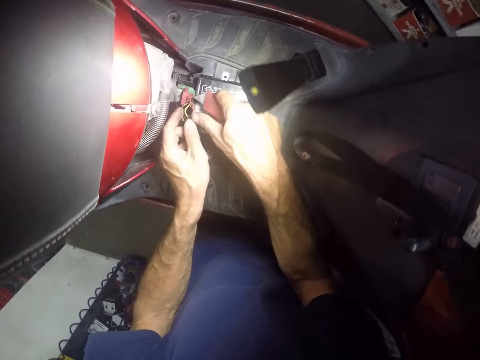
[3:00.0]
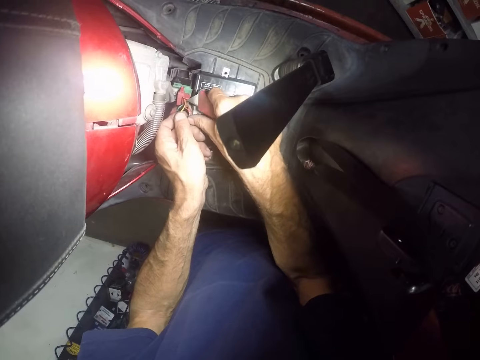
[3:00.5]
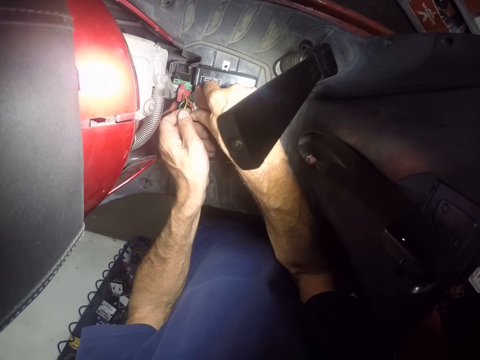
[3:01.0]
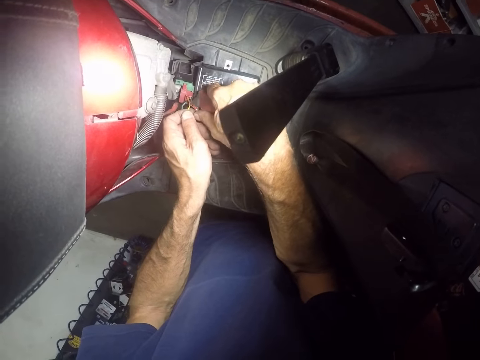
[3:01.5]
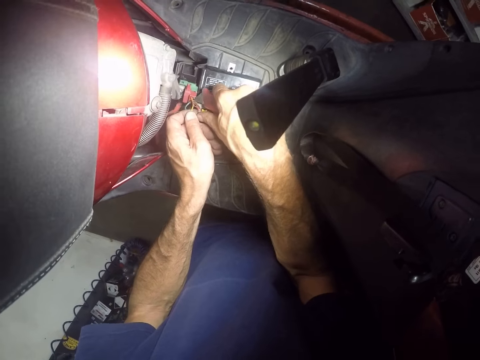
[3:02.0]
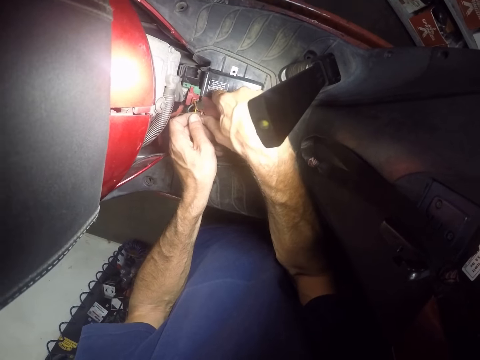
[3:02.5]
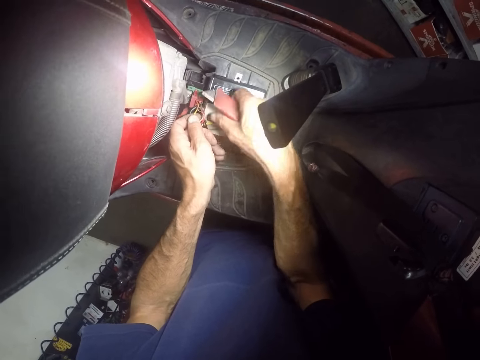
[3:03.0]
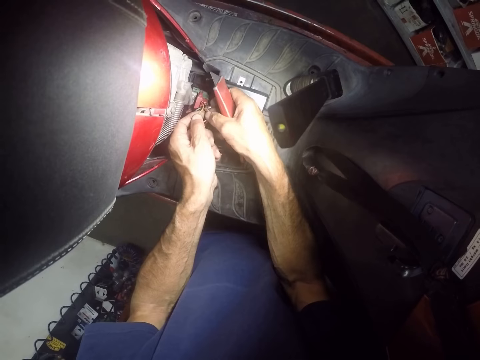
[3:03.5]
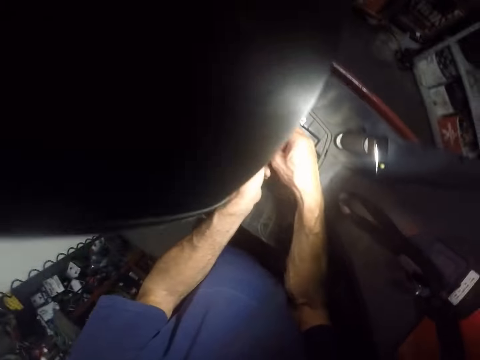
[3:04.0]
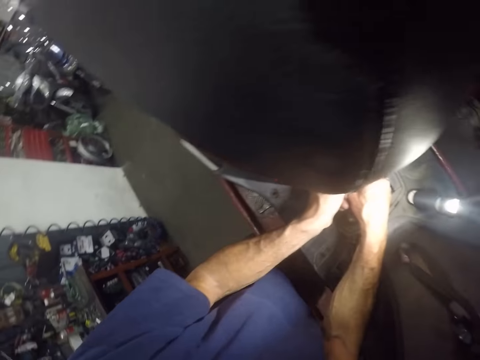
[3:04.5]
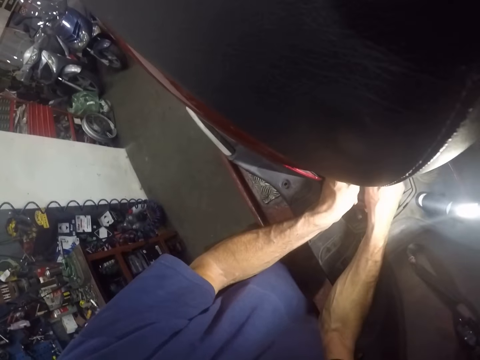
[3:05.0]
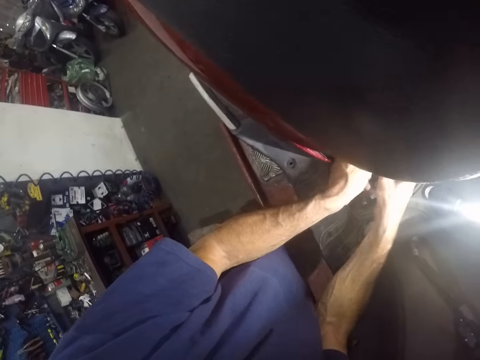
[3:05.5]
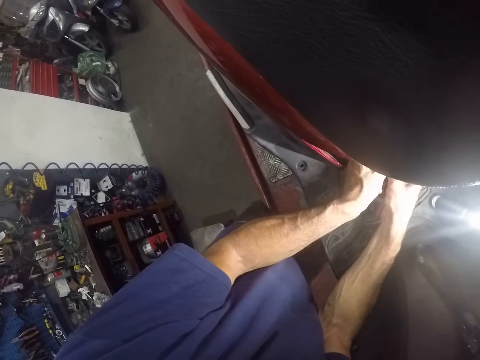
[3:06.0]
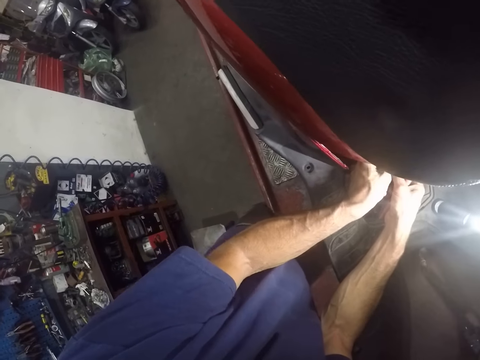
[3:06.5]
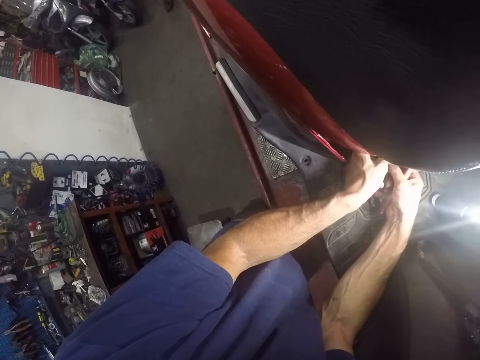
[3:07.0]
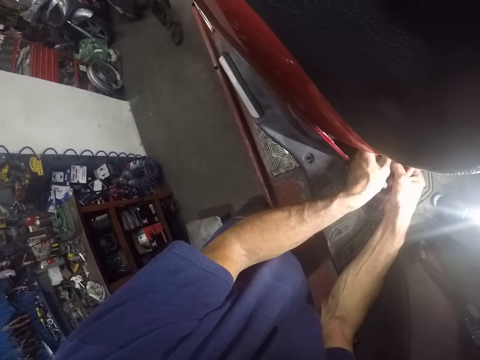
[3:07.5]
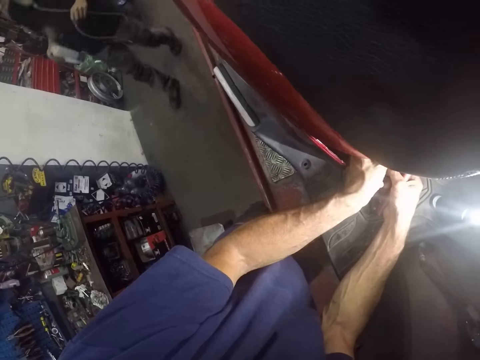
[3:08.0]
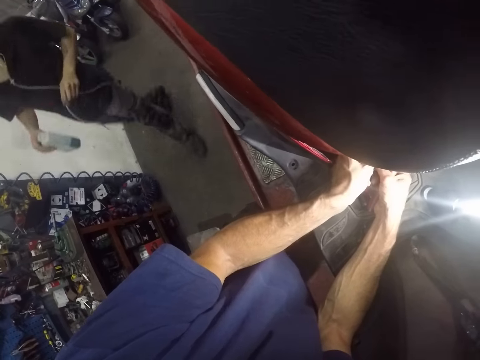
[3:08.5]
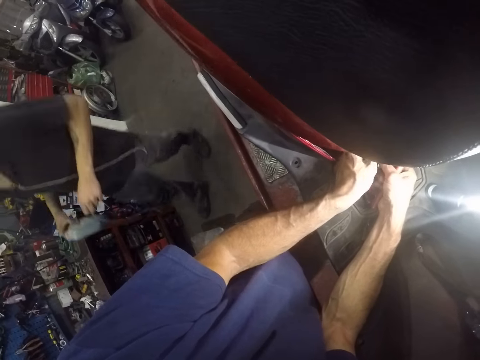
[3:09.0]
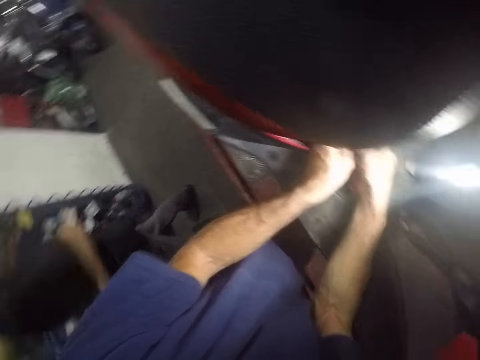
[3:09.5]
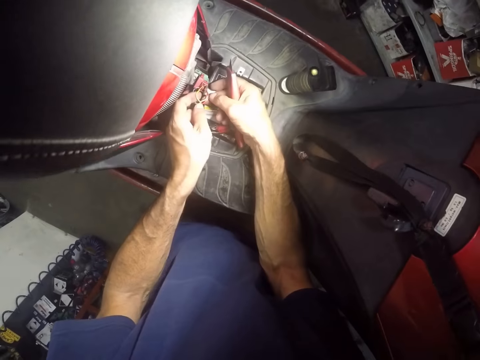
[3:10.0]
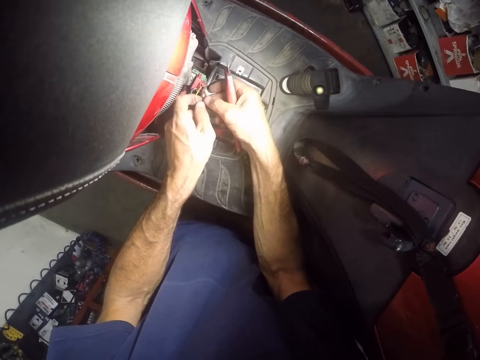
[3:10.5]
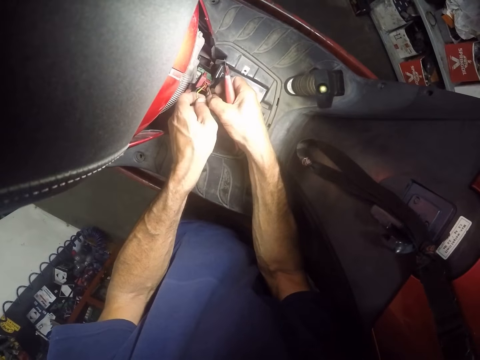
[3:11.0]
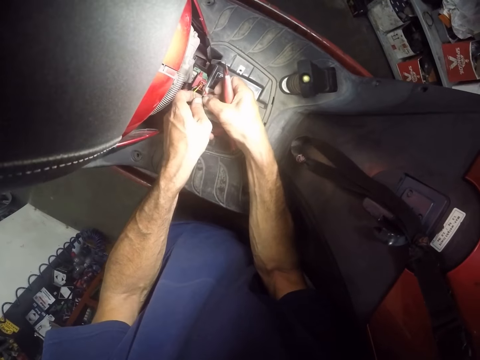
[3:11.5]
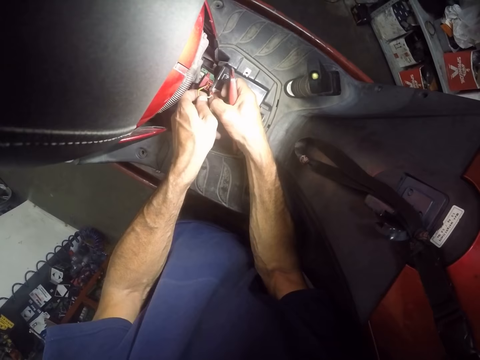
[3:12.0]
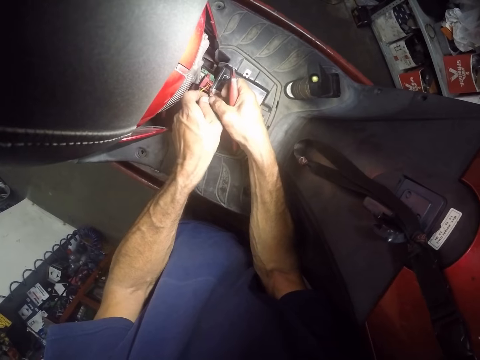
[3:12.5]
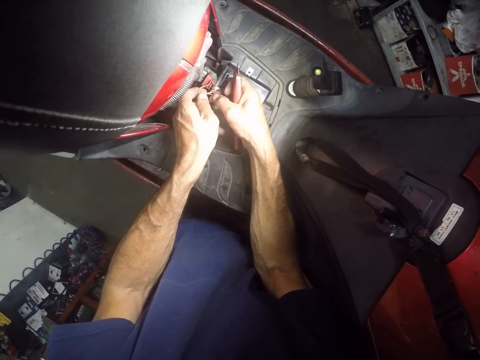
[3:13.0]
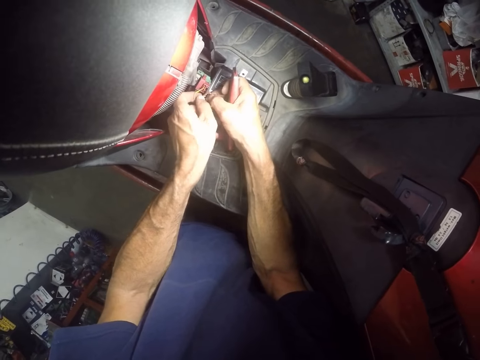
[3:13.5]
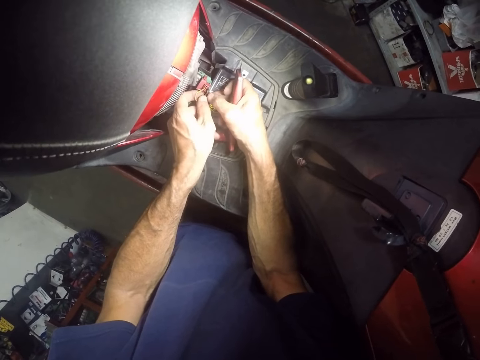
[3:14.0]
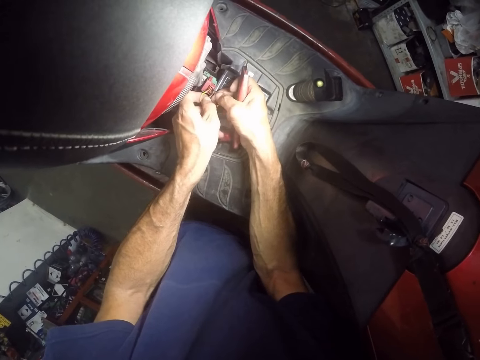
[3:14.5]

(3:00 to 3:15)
The camera wearer separates the wires with the knife in his right hand and his hands. He cuts the wires on a motorbike with the knife. He looks around a garage. A man walks around the garage. The camera wearer adjusts the wires on the motorbike.

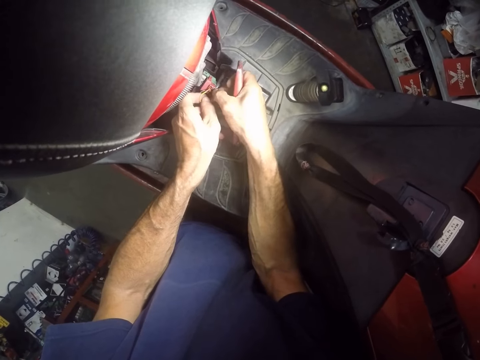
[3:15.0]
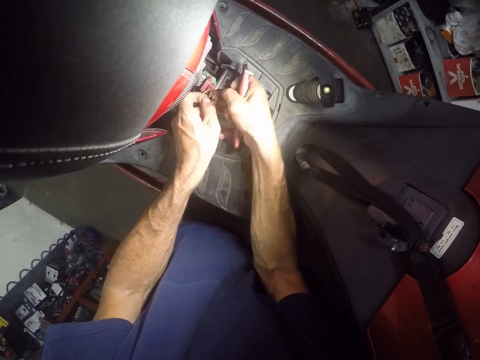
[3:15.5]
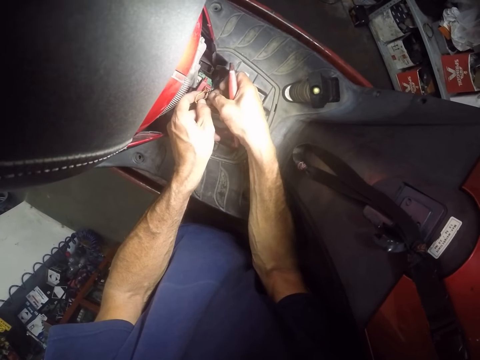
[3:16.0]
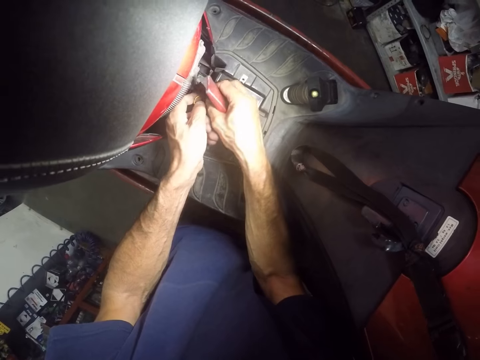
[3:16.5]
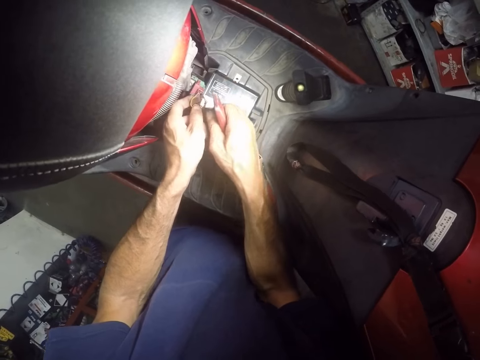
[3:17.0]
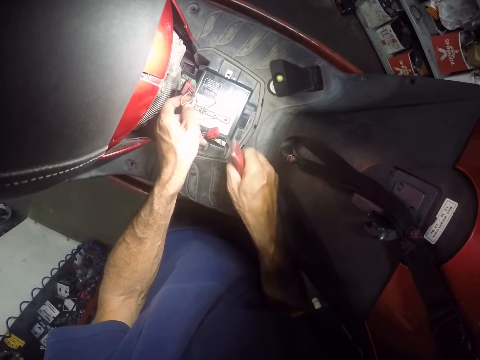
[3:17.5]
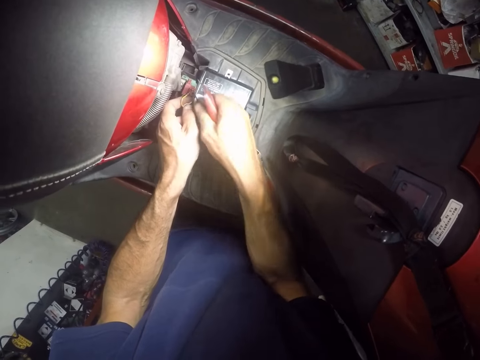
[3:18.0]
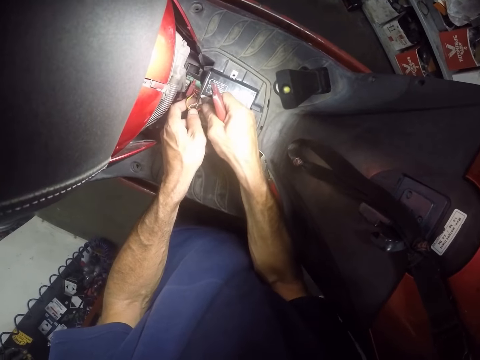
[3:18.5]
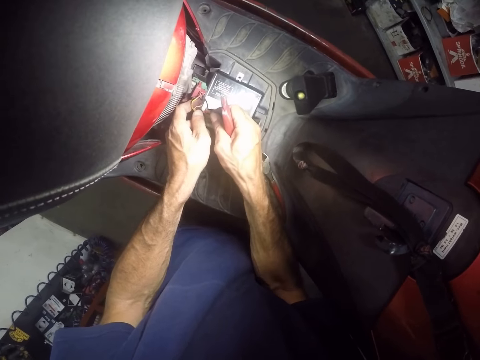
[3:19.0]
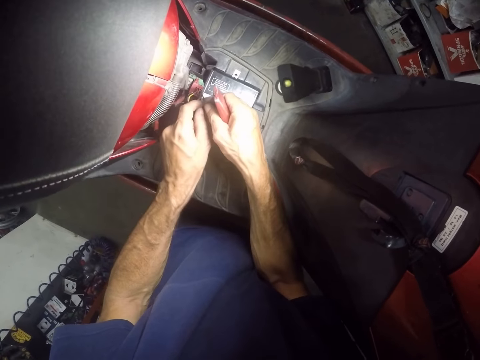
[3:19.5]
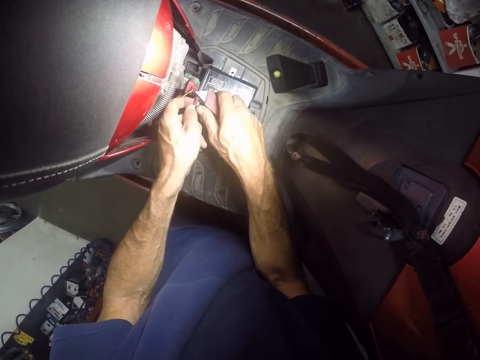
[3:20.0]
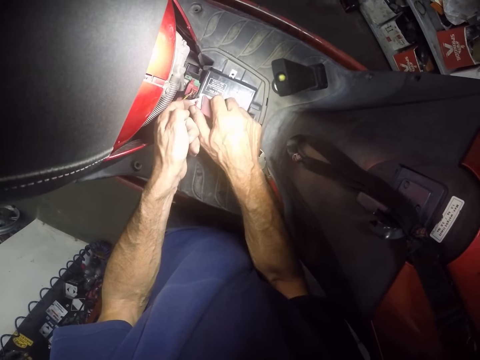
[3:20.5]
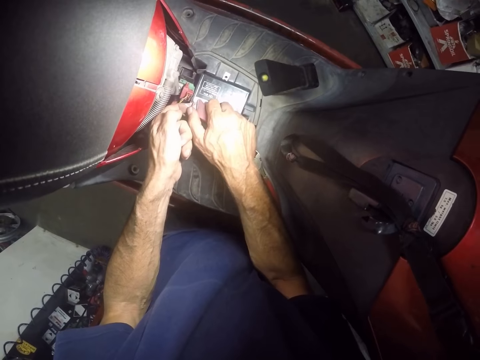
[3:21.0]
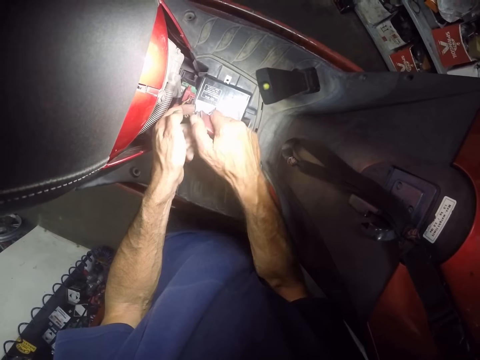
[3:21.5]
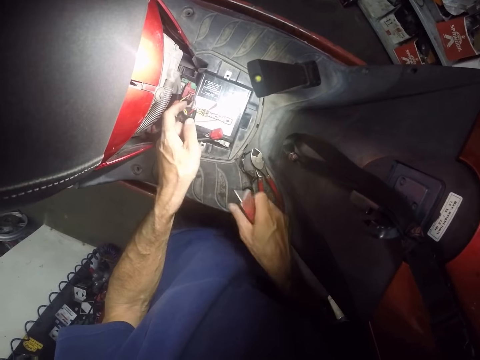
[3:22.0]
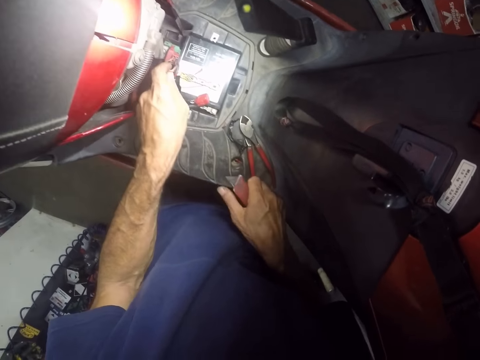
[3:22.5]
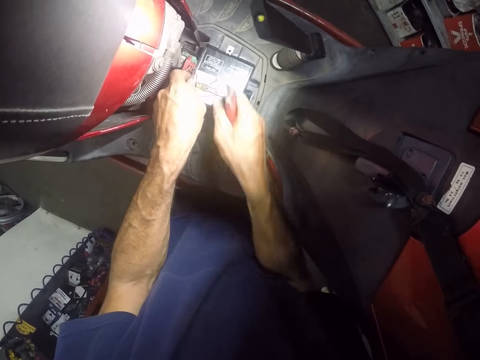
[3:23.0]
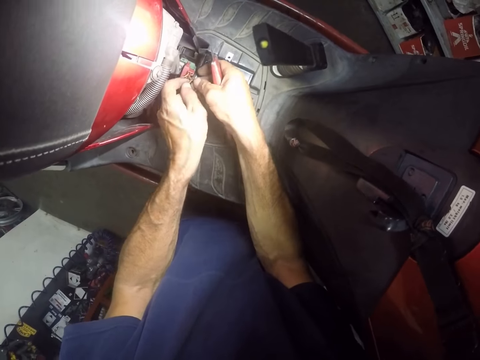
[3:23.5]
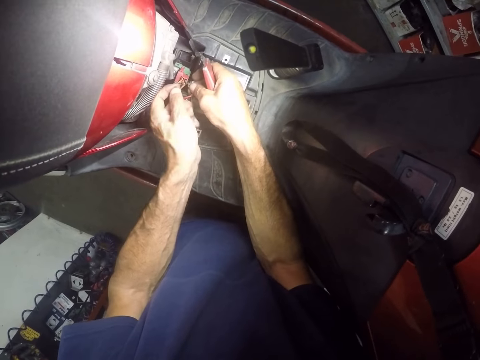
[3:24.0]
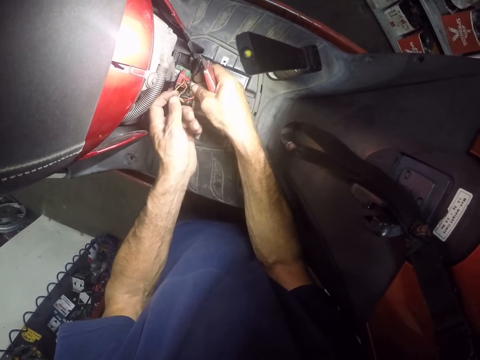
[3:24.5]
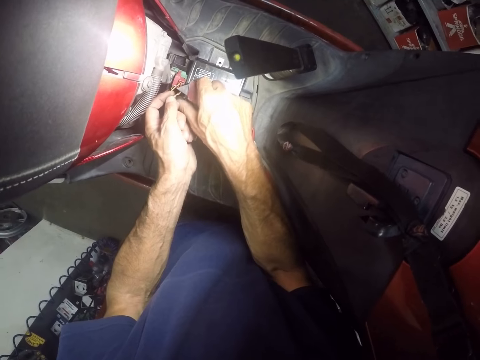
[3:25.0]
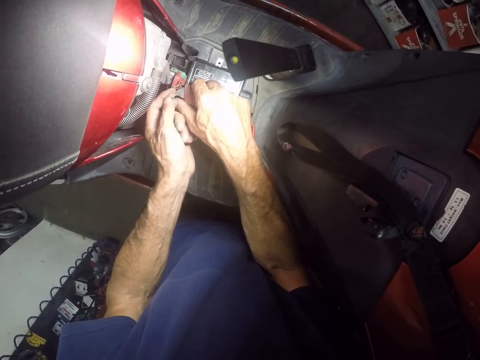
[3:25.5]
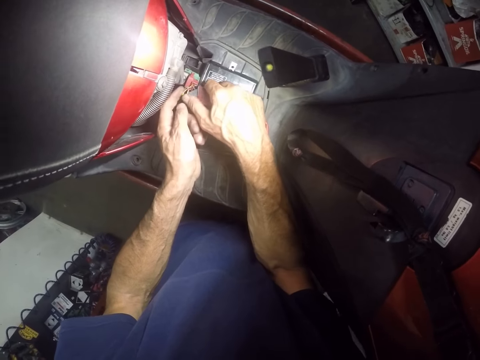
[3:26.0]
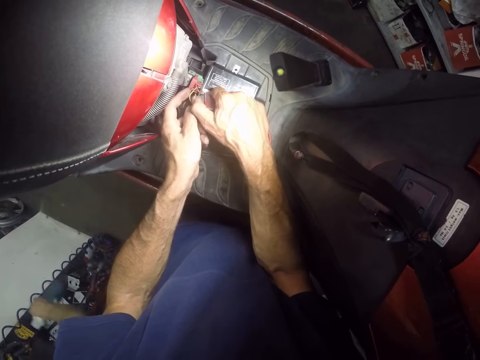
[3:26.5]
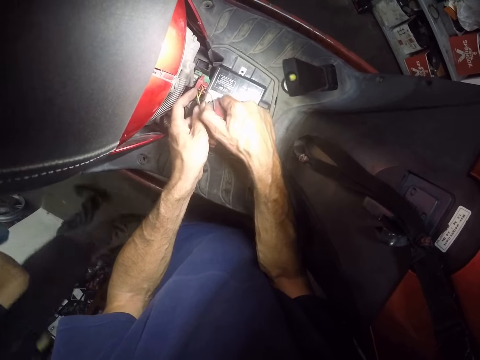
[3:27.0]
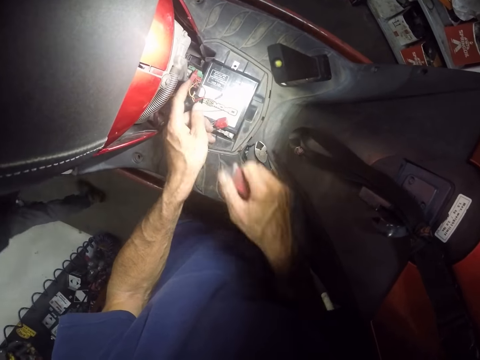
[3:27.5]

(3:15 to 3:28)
The camera wearer puts down a wire on a table. He adjusts wires on a motorbike. He cuts off a piece of rubber from a wire with the knife in his right hand. He holds the knife with his right hand. He separates some wires with both hands. He adjusts the wires on the motorbike. He cuts off a piece of rubber from a wire with the knife in his right hand.
